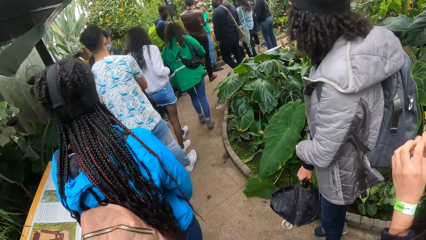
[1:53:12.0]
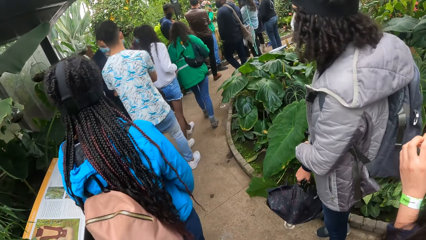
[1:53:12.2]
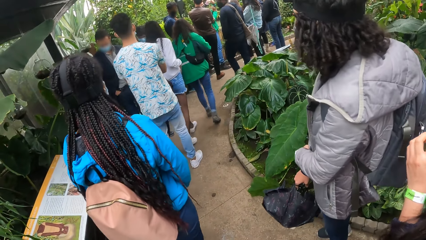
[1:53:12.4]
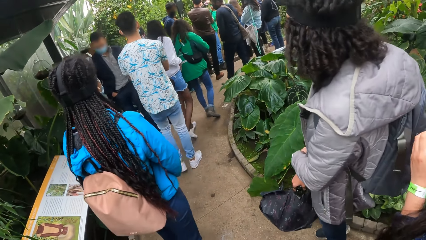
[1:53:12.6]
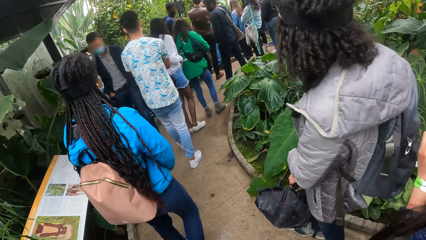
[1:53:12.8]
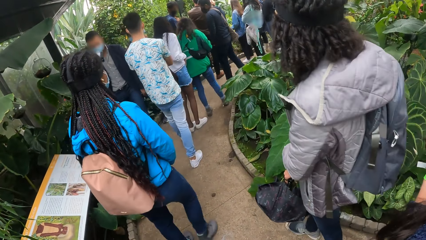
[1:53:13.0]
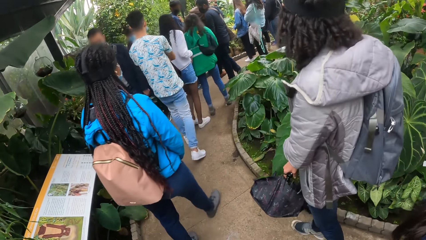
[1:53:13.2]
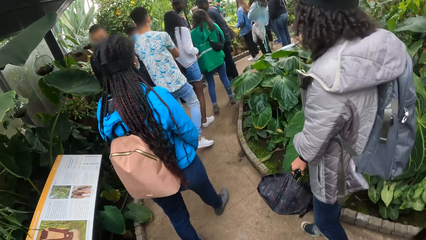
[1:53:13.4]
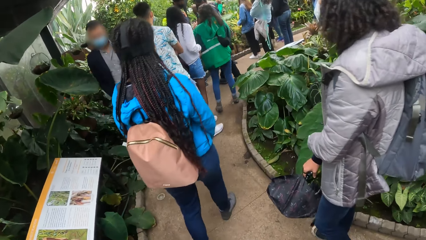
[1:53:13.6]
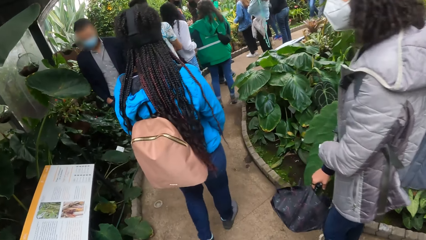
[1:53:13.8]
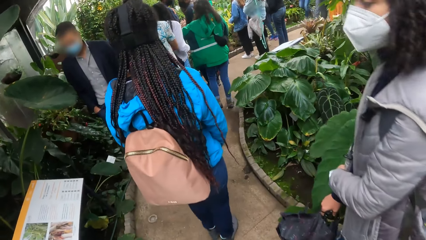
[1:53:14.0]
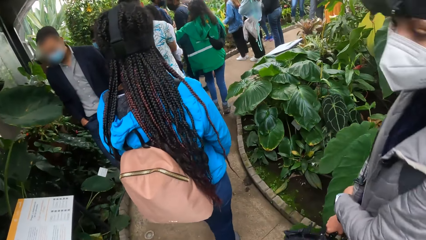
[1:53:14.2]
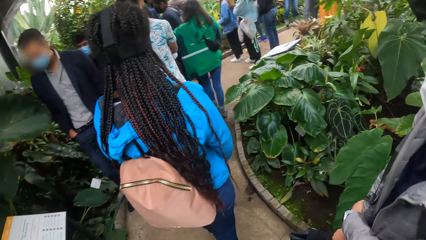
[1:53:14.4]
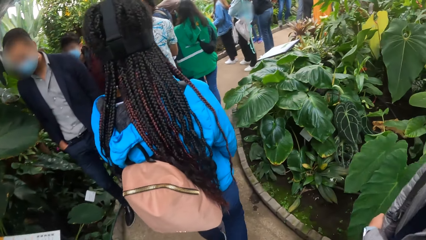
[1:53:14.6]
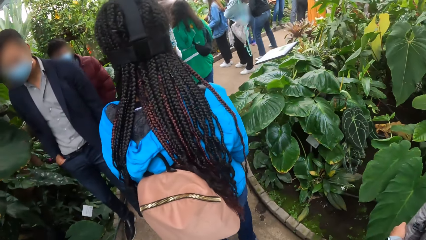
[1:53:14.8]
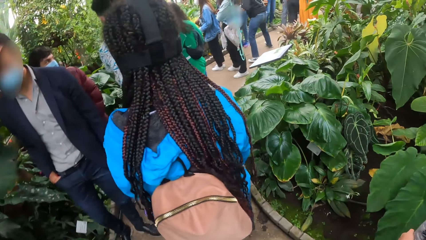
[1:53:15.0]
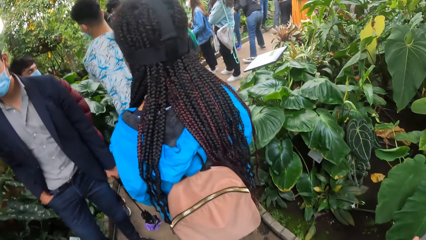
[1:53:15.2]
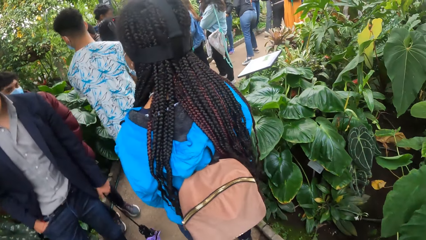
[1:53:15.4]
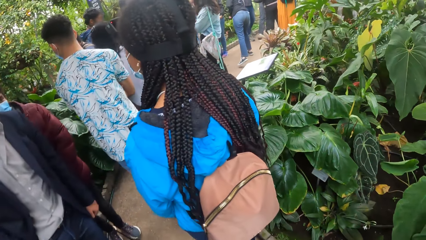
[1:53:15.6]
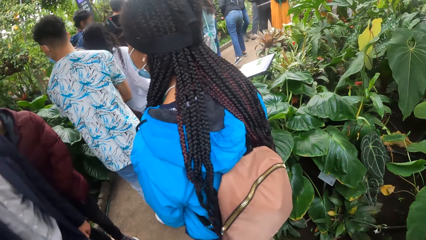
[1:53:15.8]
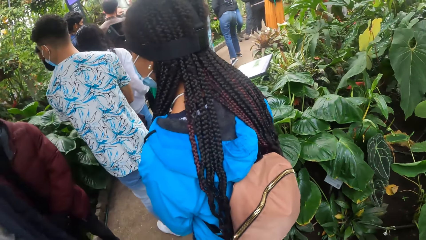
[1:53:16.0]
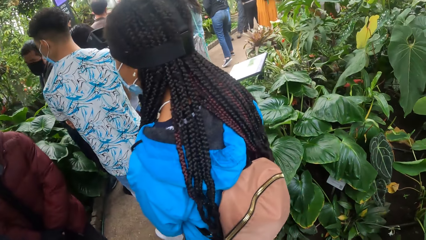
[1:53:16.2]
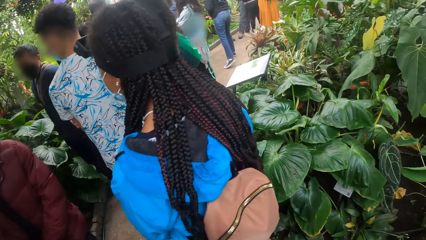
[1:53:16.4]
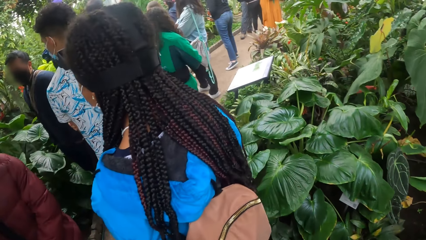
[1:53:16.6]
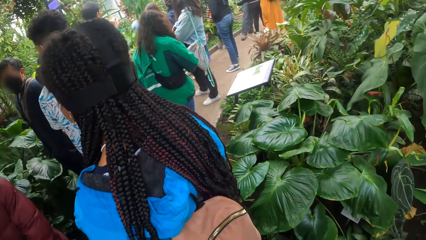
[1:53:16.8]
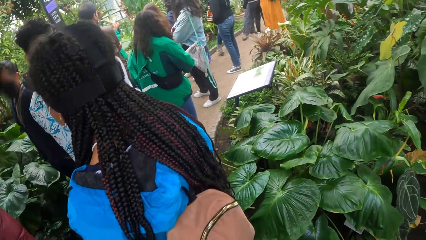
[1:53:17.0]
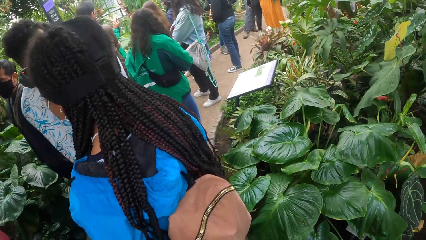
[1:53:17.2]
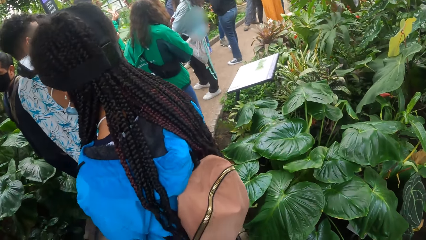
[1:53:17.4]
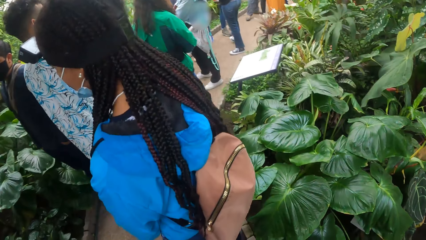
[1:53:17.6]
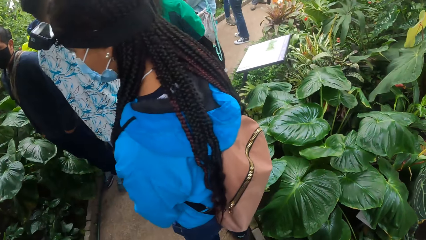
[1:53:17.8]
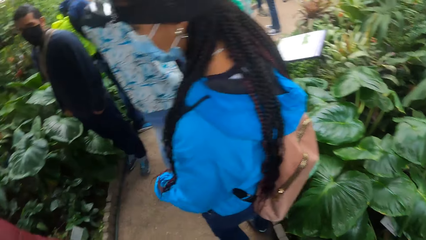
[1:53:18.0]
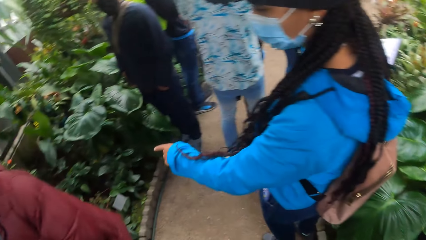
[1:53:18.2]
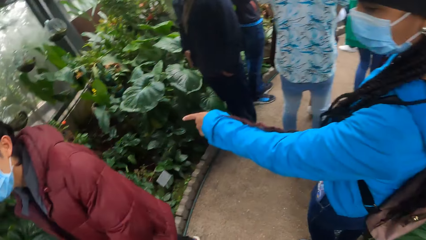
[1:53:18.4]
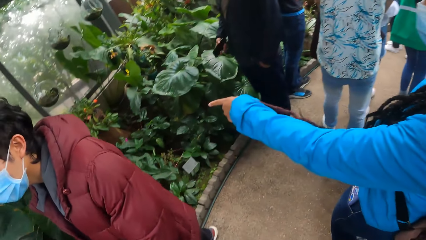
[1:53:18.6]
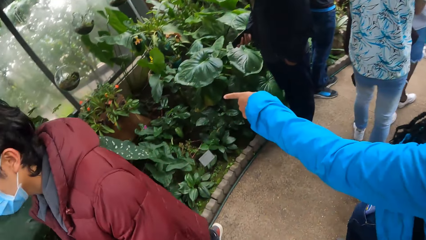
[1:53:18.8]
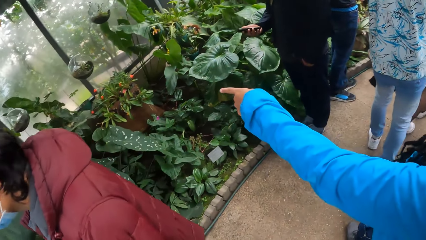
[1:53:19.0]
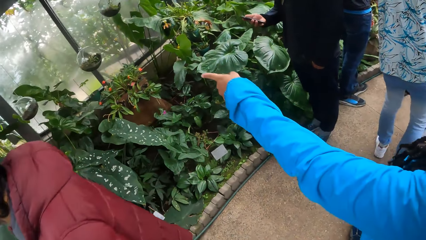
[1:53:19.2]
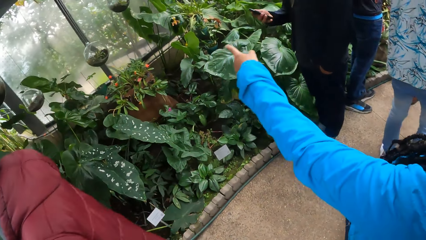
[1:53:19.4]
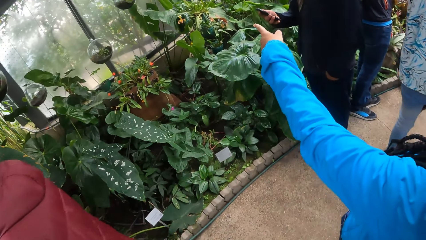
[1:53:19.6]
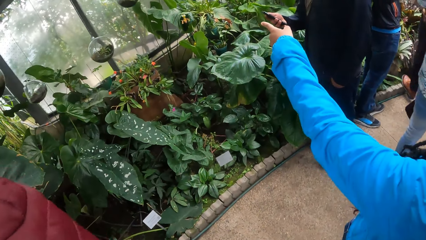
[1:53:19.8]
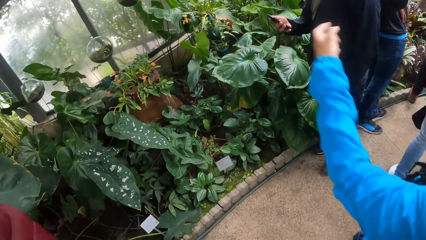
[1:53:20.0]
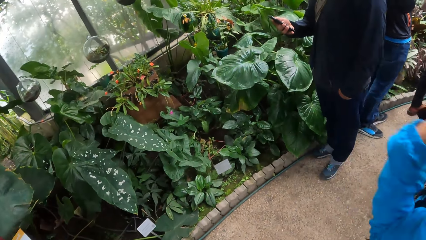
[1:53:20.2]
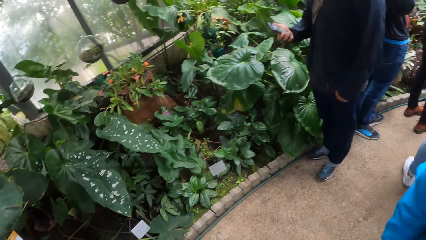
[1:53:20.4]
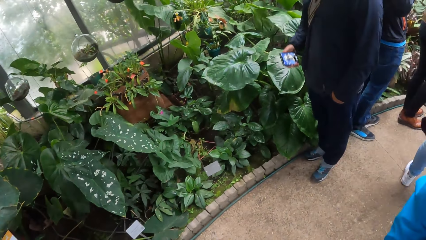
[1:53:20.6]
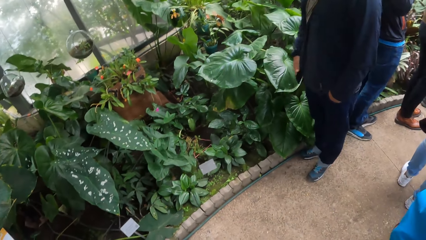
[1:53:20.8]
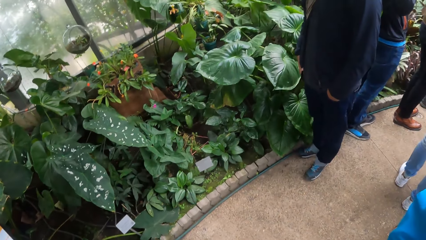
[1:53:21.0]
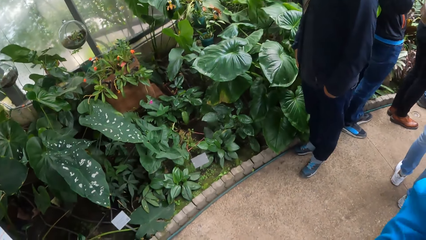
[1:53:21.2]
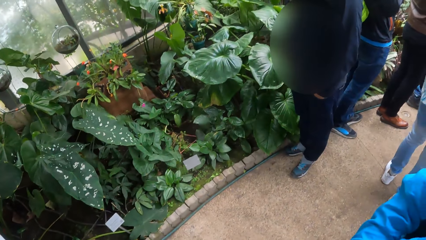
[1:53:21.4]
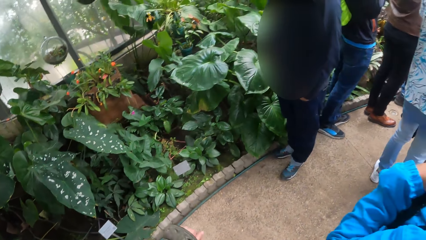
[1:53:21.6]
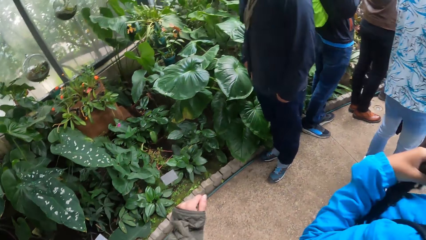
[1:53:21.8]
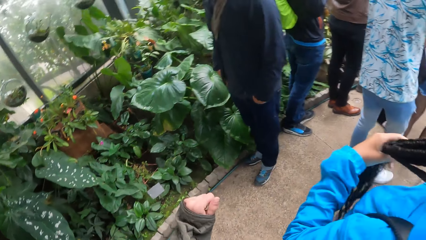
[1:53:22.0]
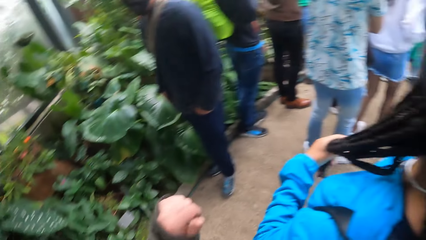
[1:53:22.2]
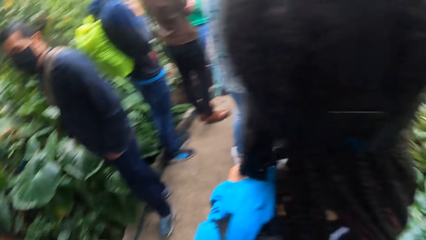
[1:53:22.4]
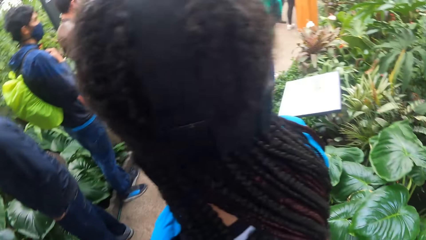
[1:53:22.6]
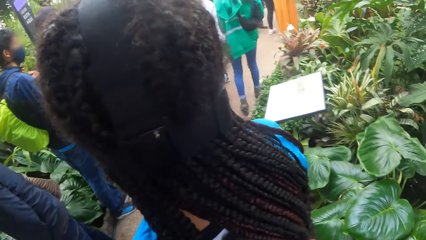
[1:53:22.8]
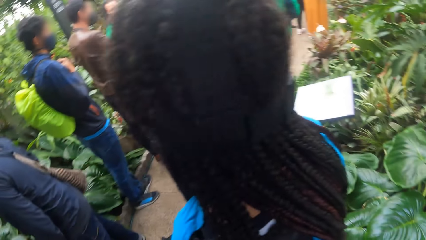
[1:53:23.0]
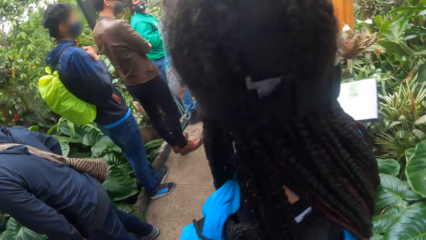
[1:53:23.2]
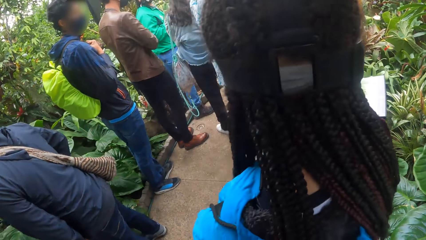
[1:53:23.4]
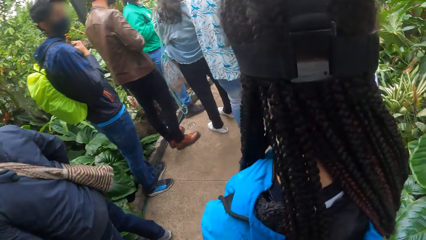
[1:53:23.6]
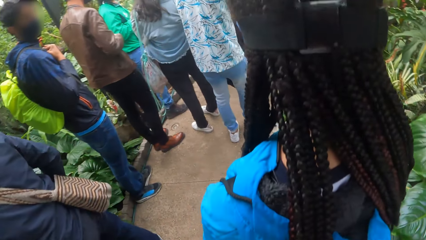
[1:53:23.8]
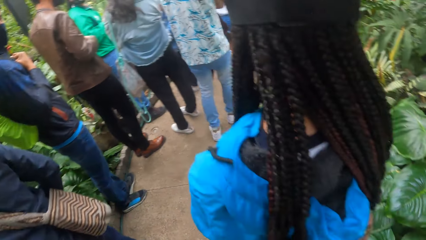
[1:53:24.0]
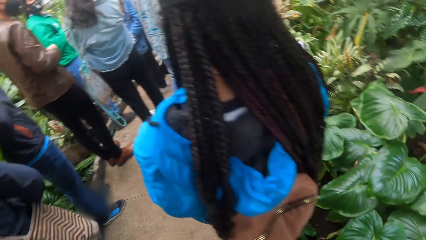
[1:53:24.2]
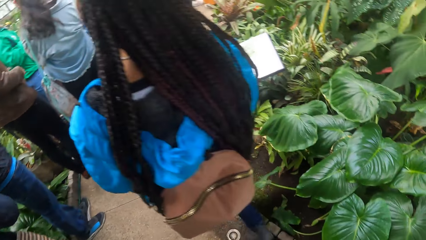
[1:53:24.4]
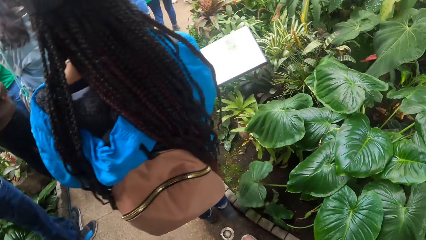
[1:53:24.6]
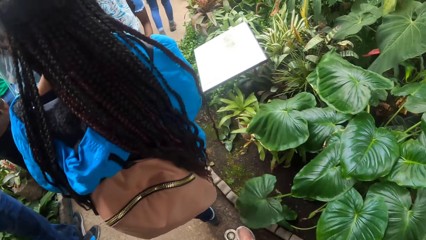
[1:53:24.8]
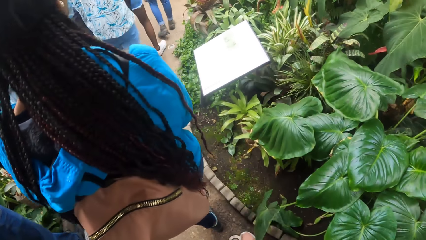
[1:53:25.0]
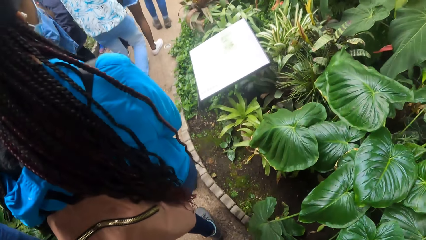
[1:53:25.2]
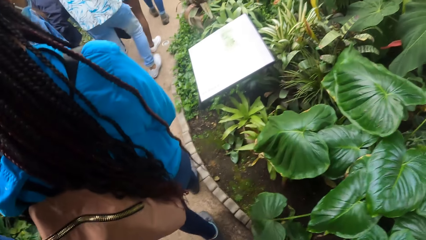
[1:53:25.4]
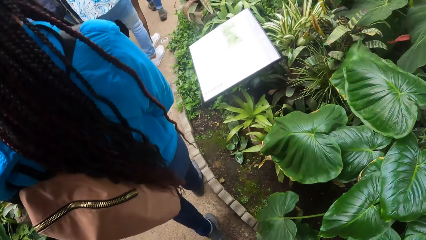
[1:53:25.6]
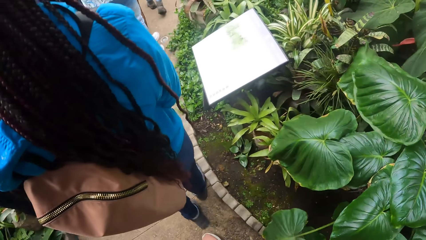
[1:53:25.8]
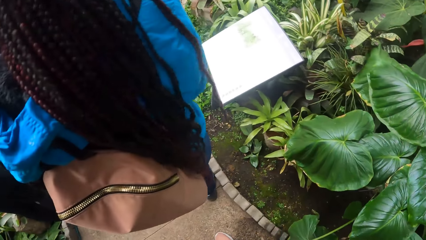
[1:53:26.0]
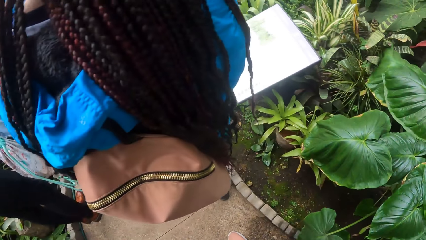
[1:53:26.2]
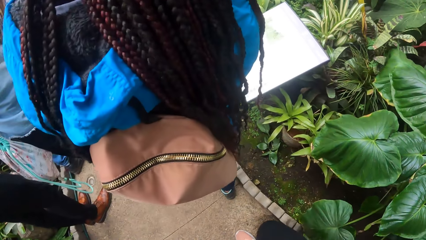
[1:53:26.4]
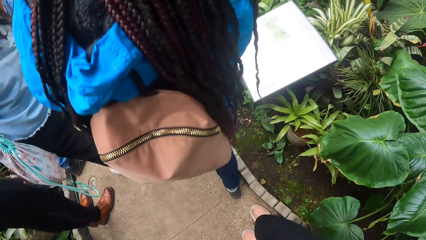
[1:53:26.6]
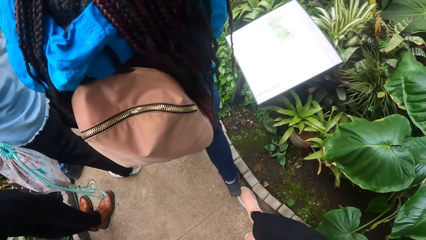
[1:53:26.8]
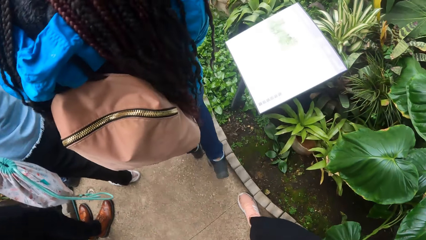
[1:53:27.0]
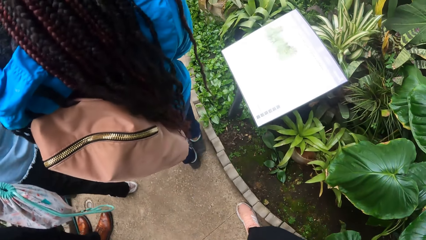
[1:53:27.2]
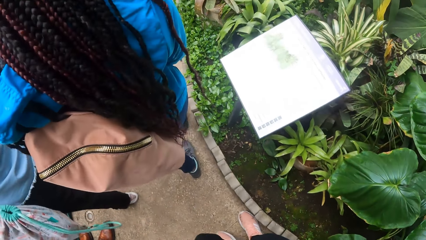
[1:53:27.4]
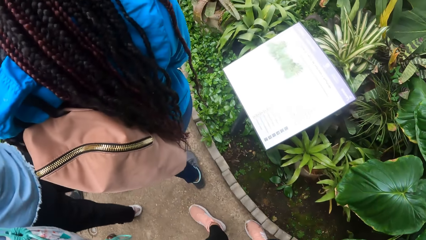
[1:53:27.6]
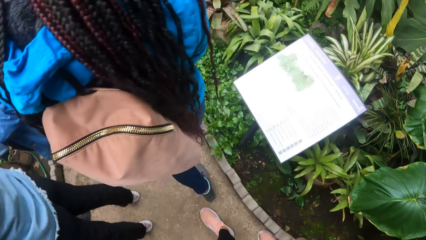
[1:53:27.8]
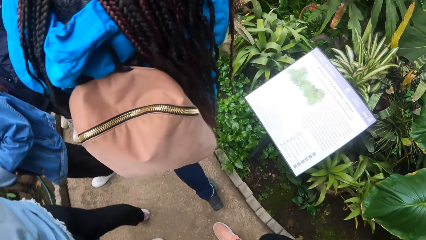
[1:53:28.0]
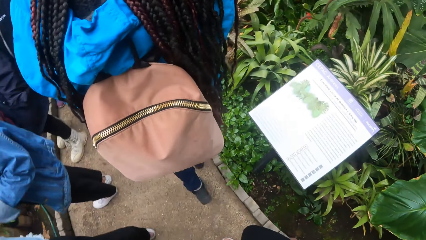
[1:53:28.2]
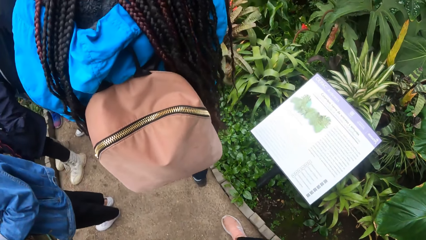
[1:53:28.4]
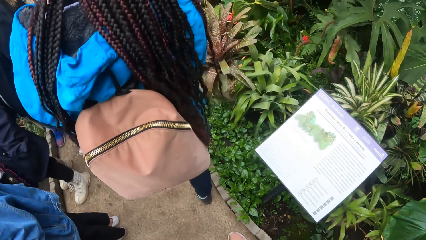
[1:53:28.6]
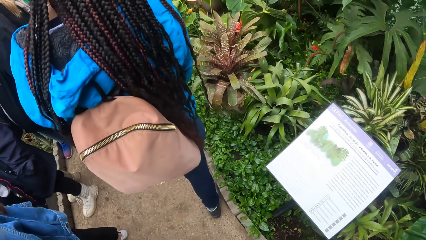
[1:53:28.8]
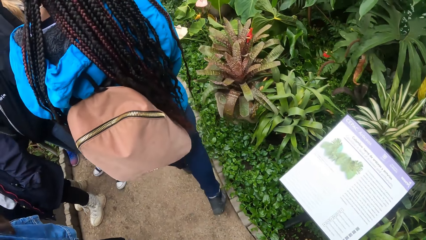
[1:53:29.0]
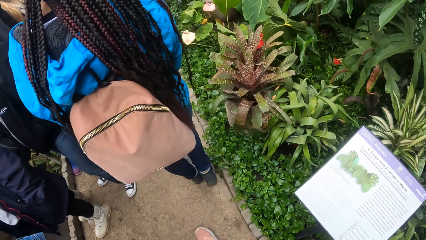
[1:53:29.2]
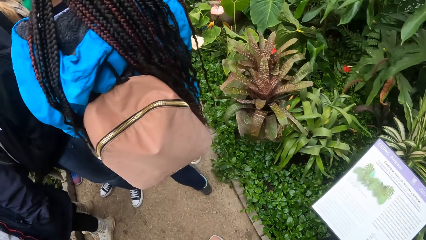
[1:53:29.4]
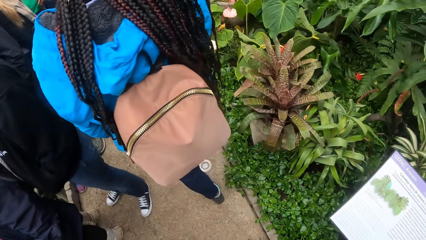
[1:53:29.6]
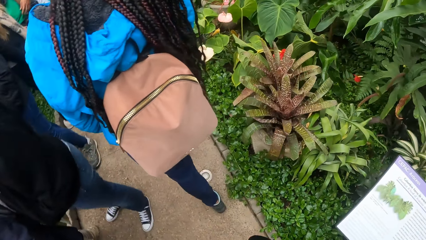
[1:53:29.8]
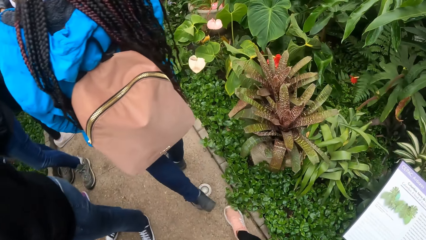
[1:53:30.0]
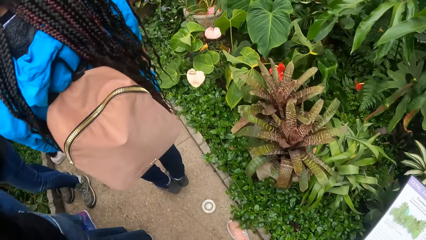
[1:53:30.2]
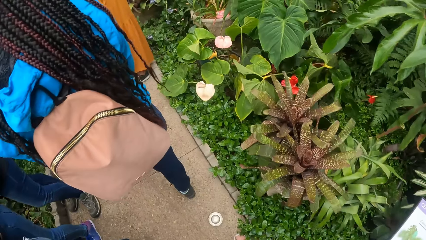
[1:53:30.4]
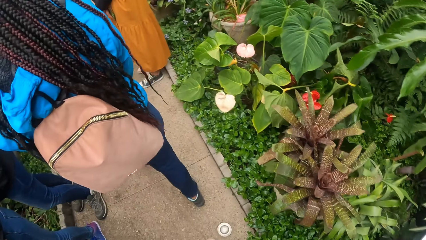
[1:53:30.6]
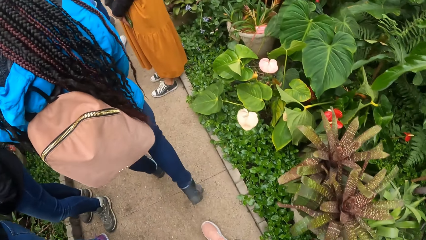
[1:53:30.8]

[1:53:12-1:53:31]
The camera wearer walks through the garden. Two people walk around the flower garden. Another person walks around the flower garden. A woman points at a plant with her left hand. Another person holds a phone, looks on the phone, and puts the phone in the pocket. The woman touches her hair braids. The camera wearer looks around. The woman walks around the flower garden.
